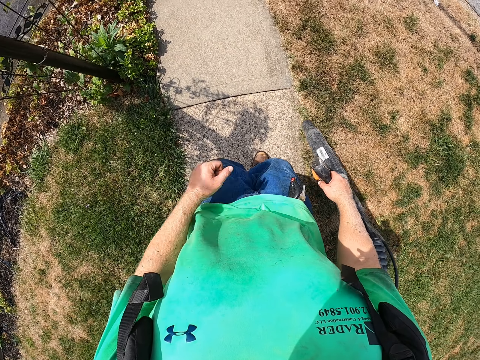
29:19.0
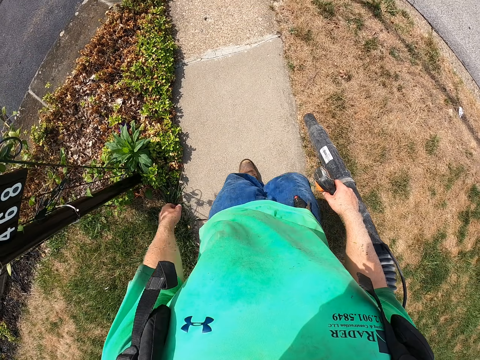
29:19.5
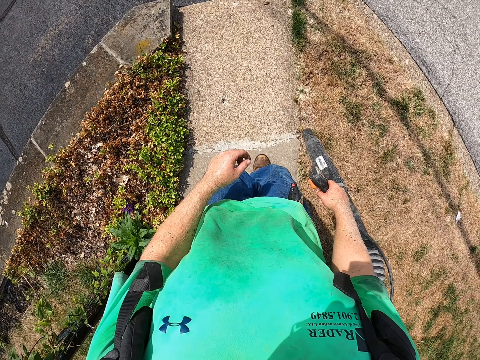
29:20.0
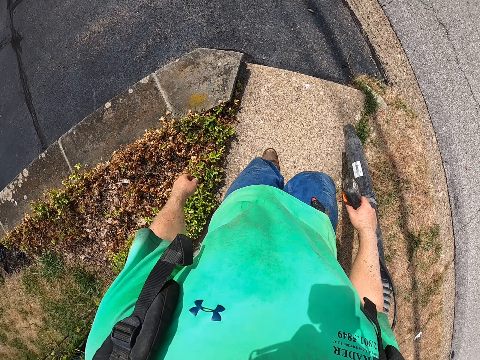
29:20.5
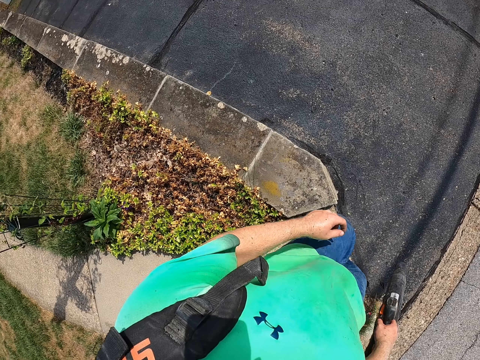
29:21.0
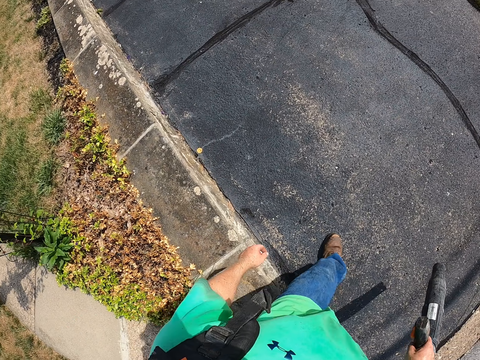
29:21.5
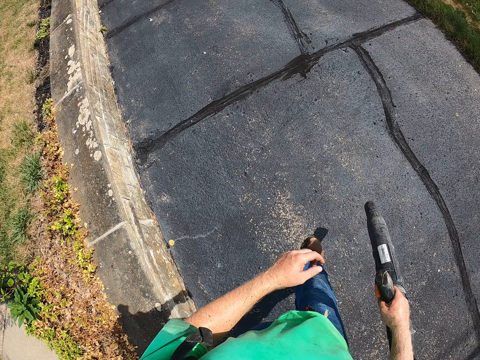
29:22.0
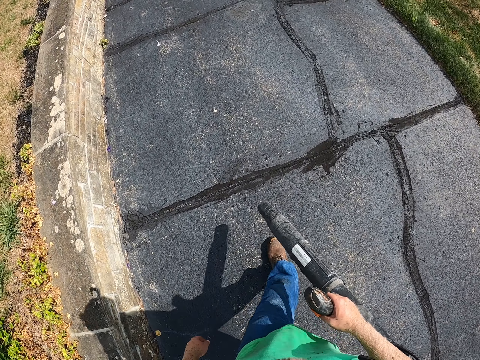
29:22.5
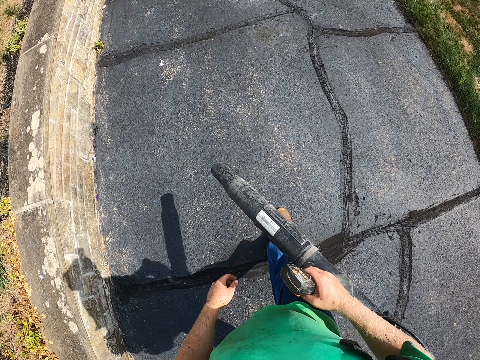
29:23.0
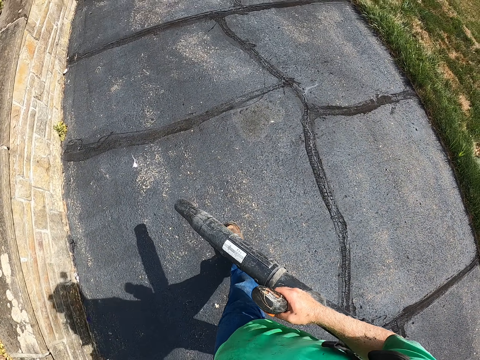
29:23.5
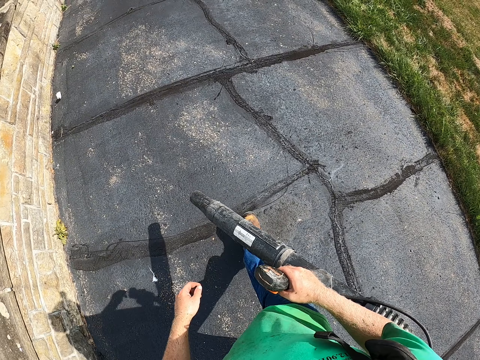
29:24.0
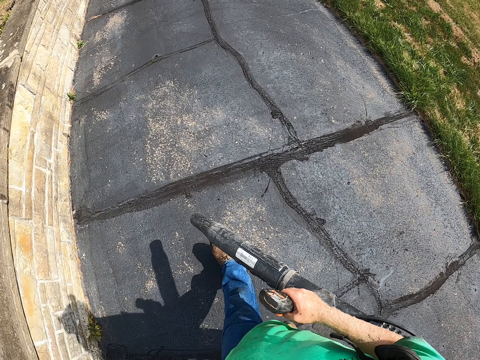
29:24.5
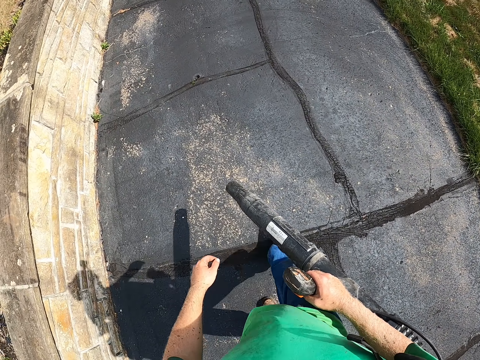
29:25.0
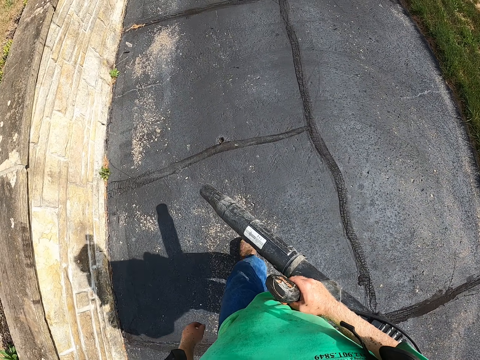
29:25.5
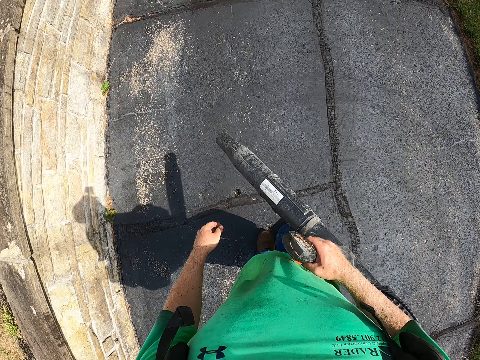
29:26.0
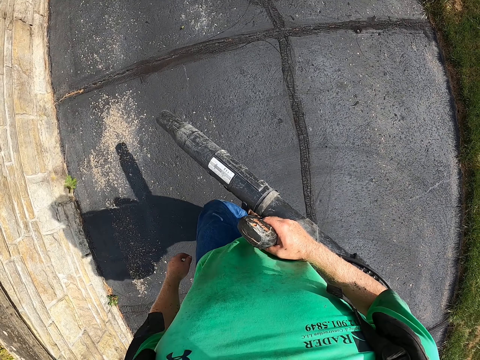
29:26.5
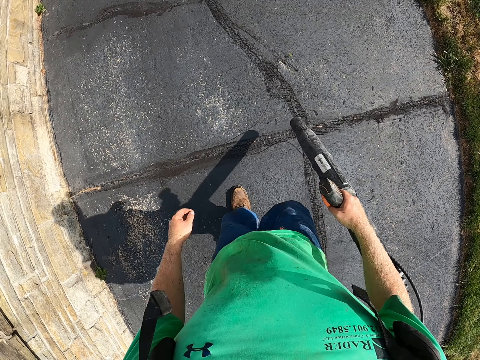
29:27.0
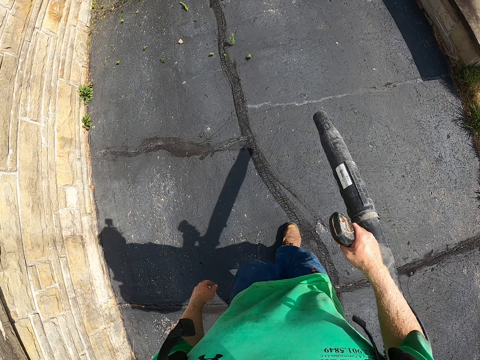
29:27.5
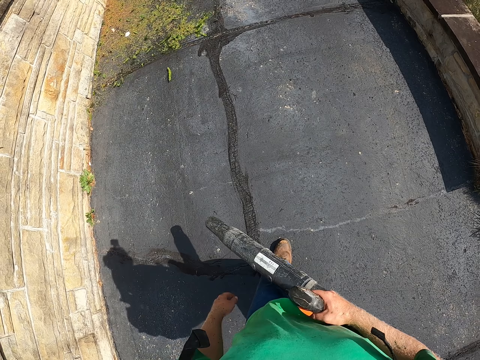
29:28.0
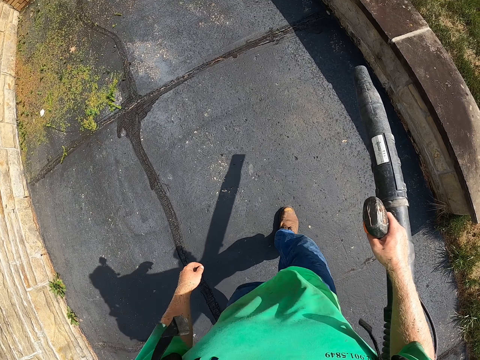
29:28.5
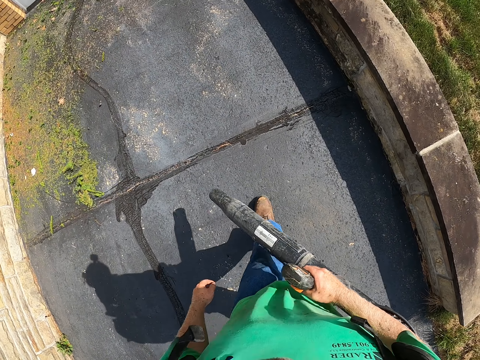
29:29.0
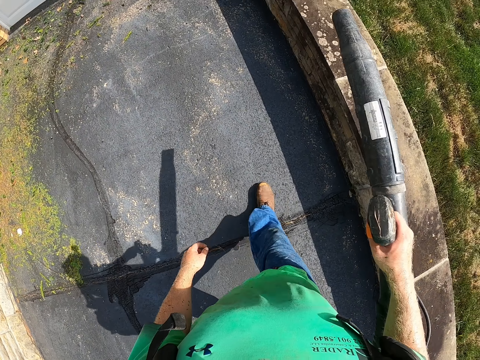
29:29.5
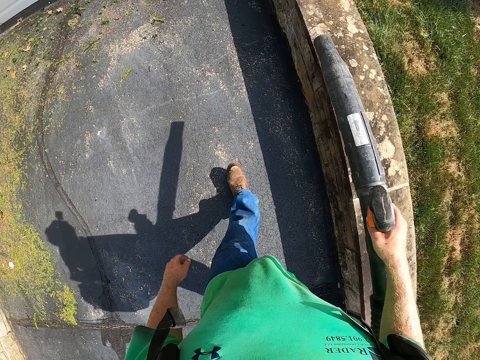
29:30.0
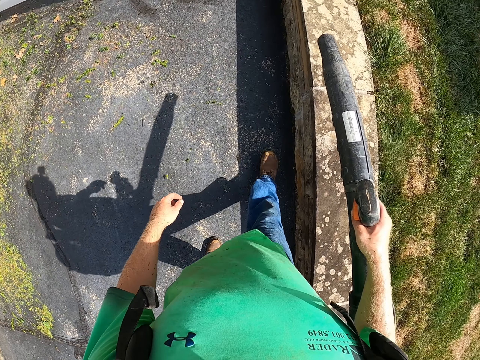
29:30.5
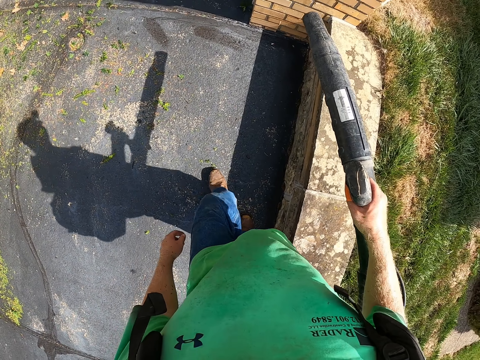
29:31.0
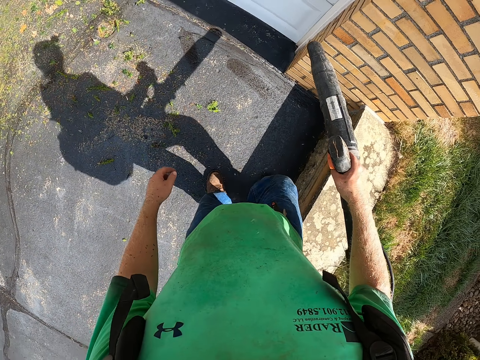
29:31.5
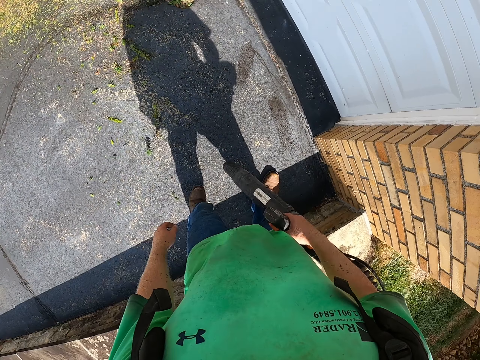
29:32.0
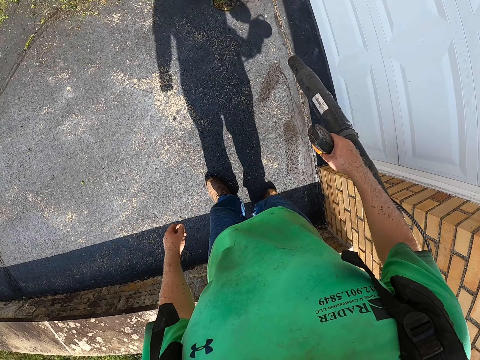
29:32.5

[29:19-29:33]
The camera wearer blows. They lift the leaf blower. They blow. They sway the blower. They lift the blower.

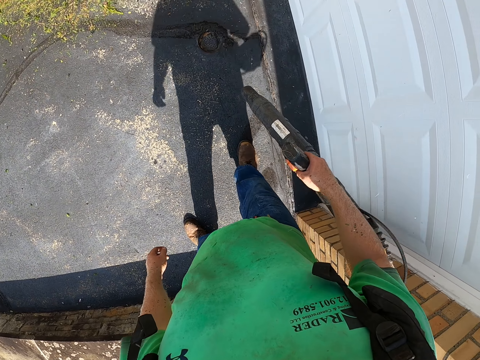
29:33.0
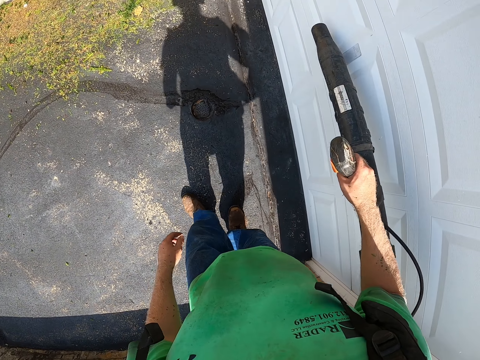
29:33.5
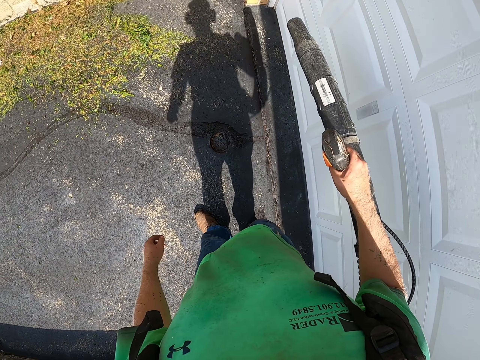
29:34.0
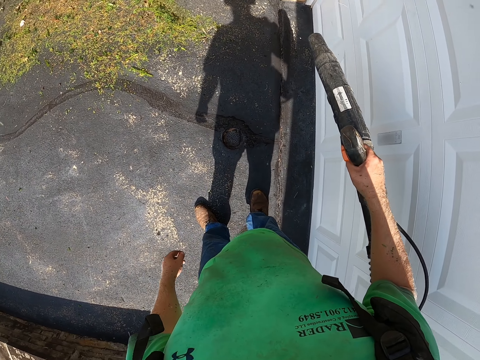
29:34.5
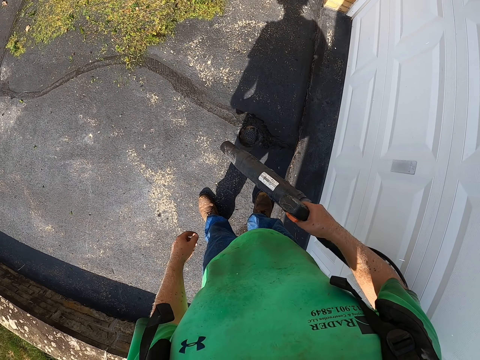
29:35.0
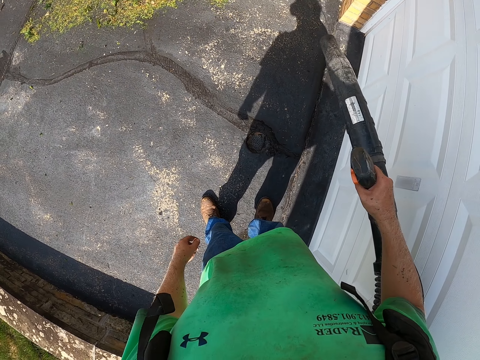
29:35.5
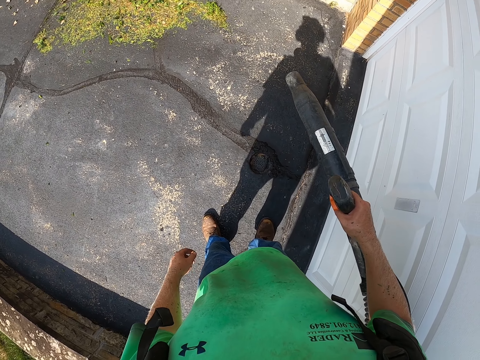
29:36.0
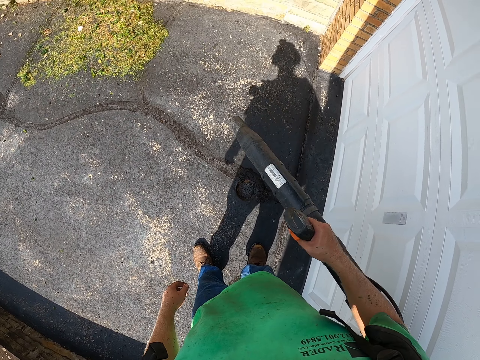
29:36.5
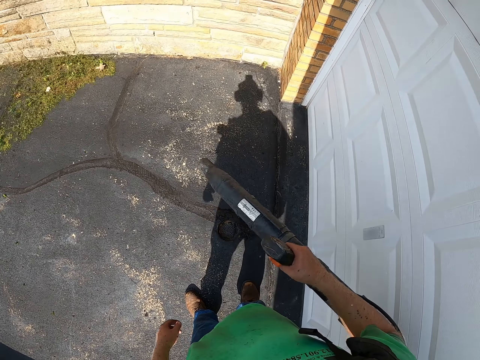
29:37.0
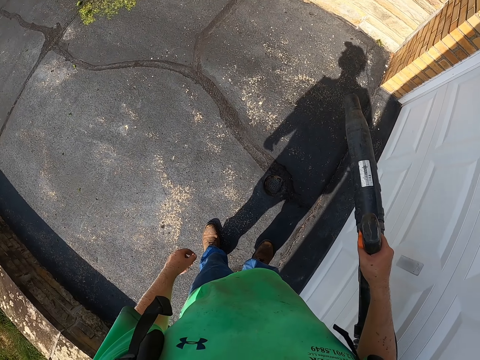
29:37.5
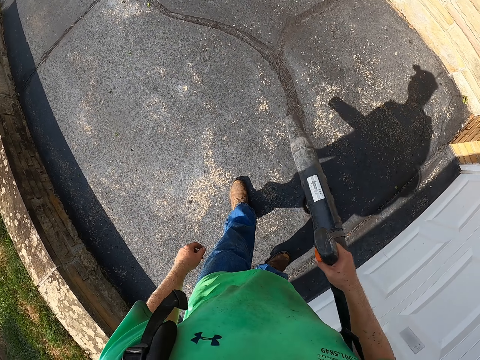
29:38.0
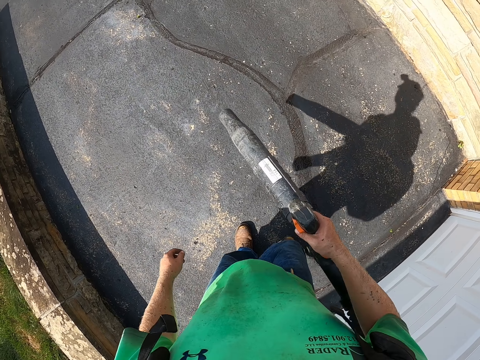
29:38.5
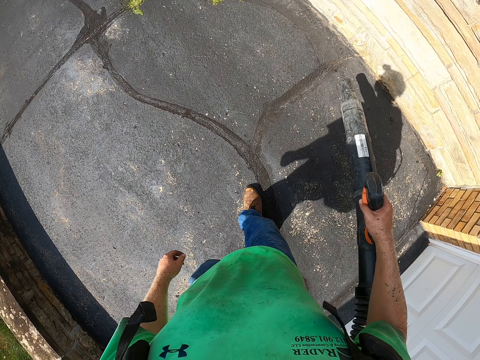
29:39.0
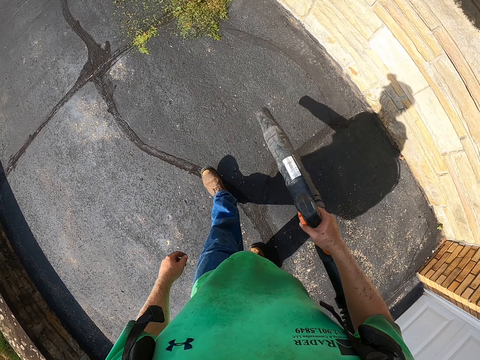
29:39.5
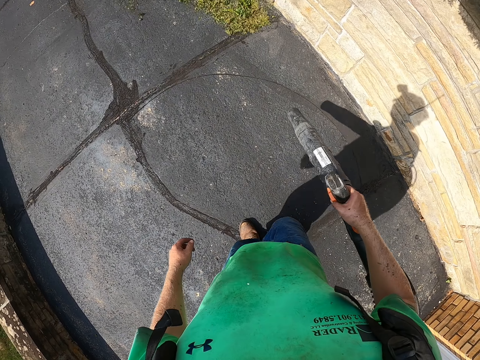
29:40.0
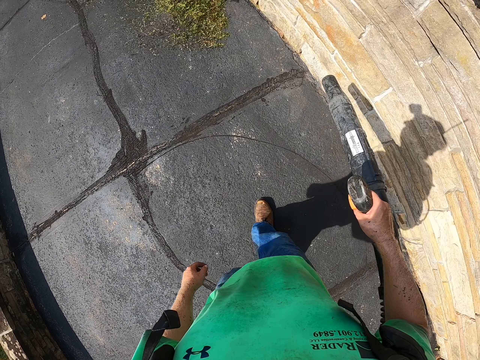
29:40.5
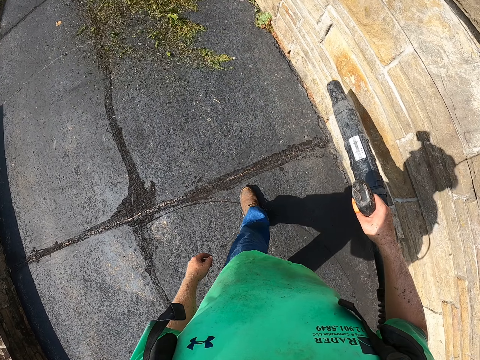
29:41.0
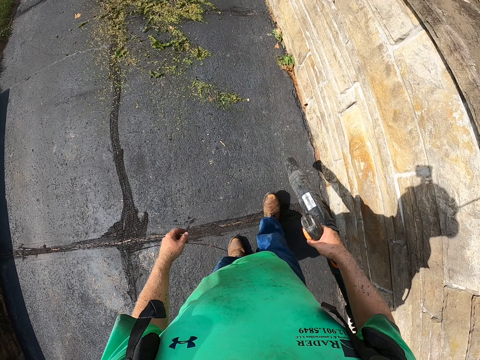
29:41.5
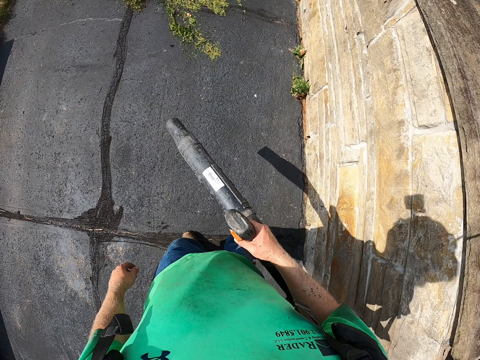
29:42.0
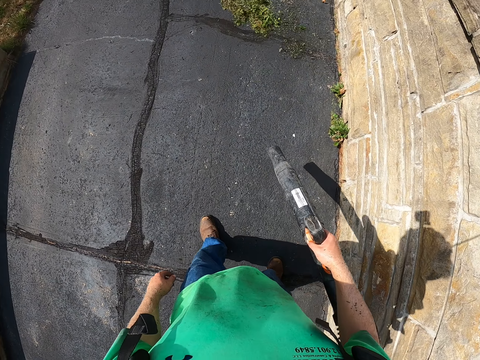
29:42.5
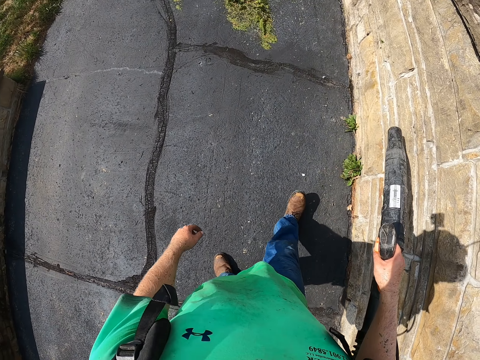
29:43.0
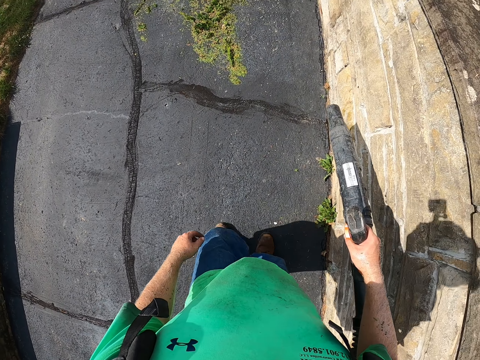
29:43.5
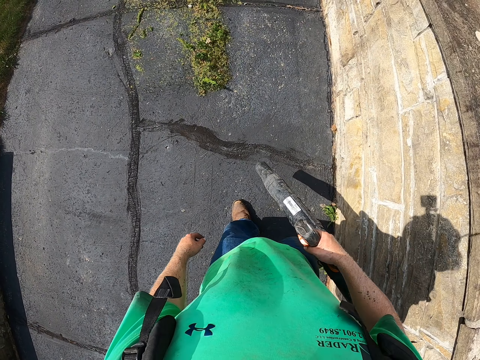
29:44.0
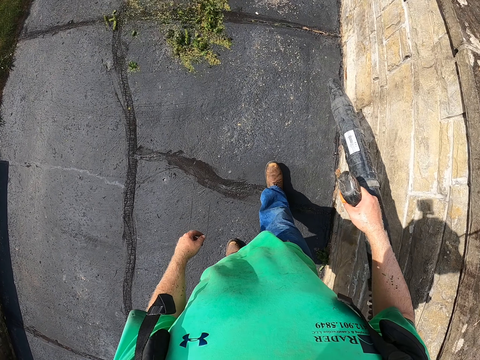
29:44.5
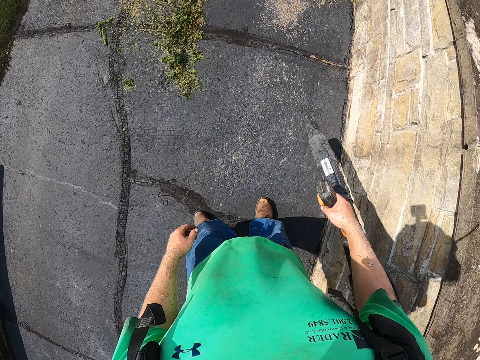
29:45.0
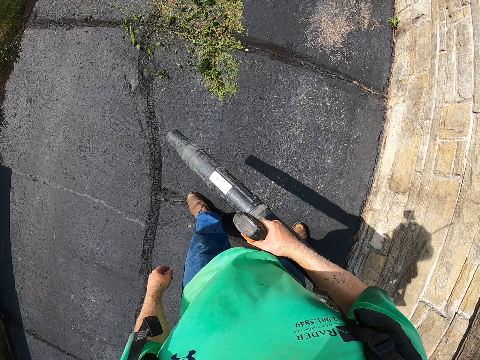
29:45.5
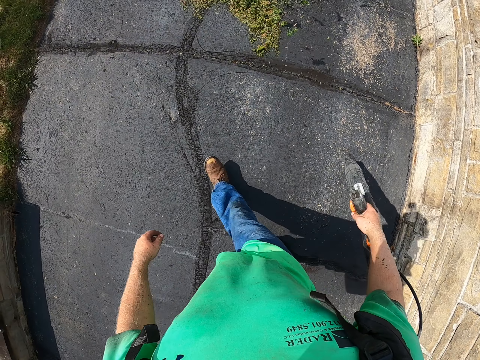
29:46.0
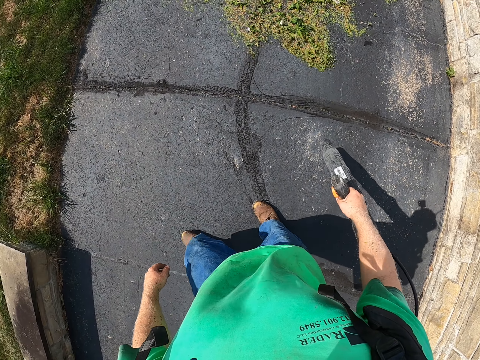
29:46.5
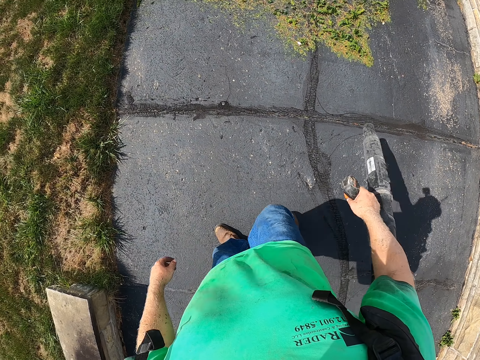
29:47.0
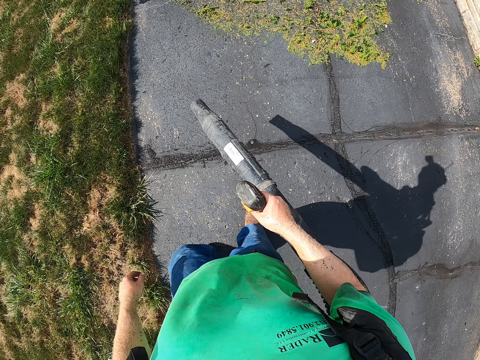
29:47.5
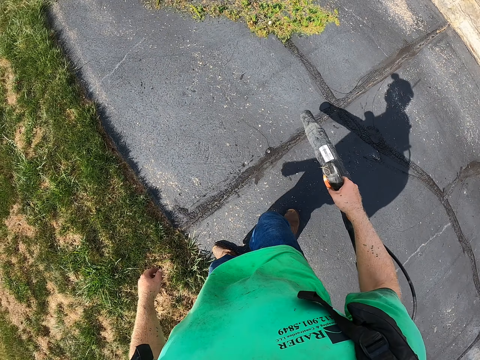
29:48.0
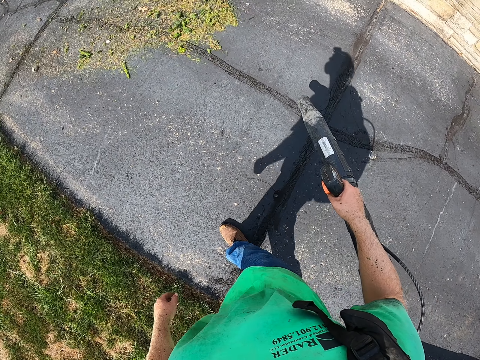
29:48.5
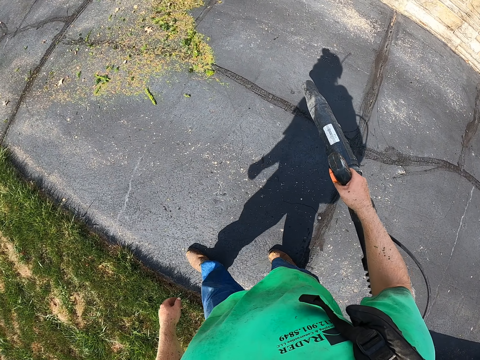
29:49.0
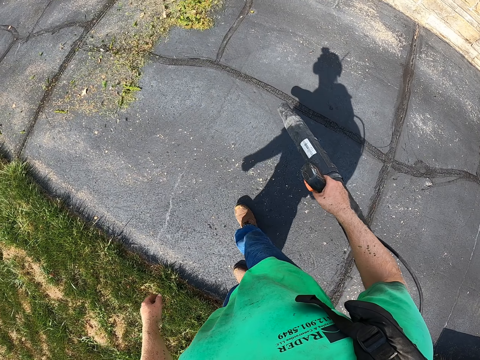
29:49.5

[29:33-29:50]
The camera wearer walks. They blow on the door. They blow. They move the blower. They walk. They blow.
